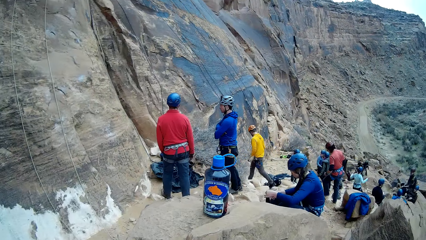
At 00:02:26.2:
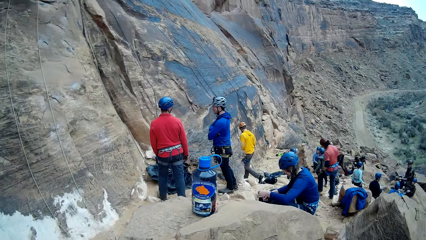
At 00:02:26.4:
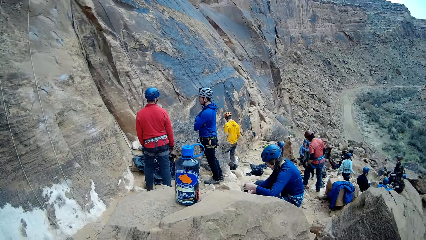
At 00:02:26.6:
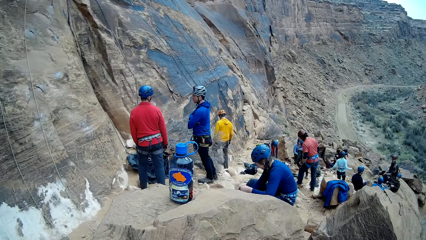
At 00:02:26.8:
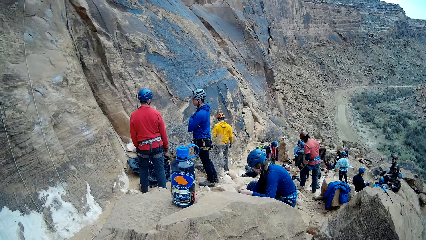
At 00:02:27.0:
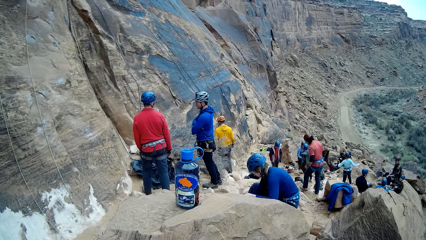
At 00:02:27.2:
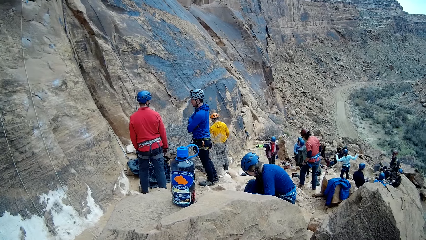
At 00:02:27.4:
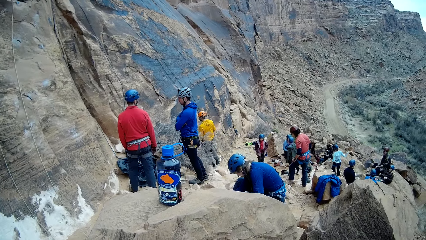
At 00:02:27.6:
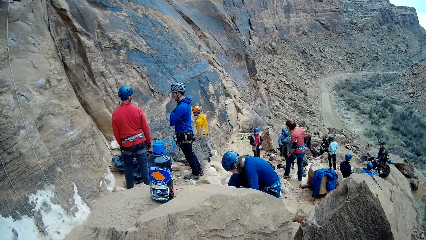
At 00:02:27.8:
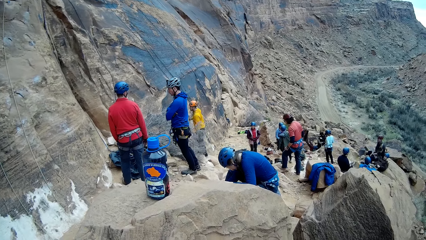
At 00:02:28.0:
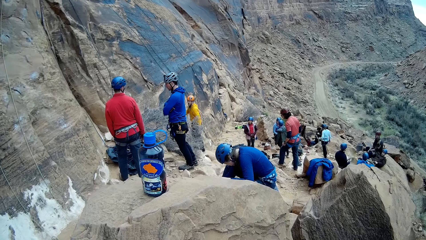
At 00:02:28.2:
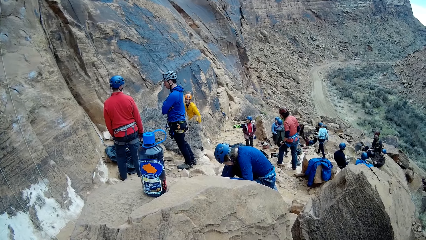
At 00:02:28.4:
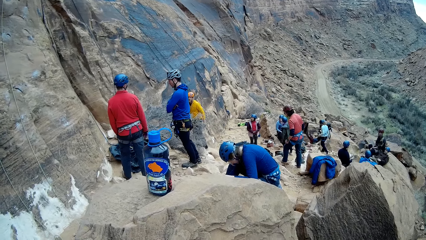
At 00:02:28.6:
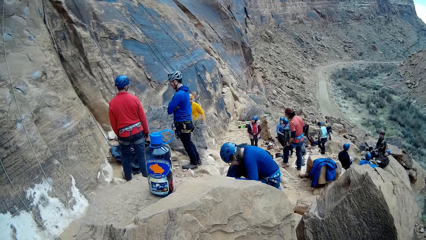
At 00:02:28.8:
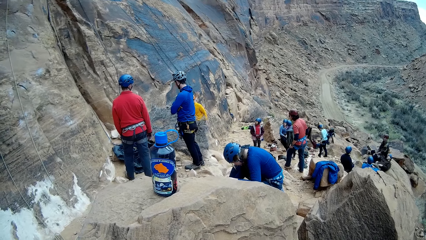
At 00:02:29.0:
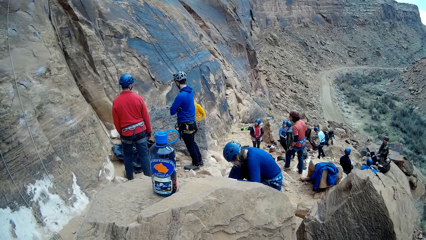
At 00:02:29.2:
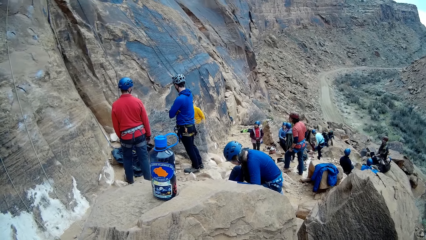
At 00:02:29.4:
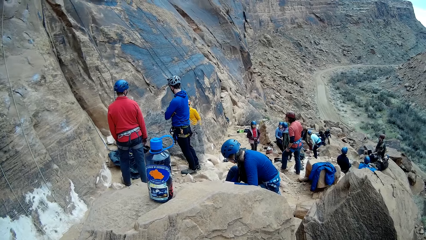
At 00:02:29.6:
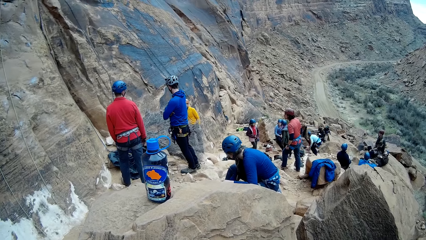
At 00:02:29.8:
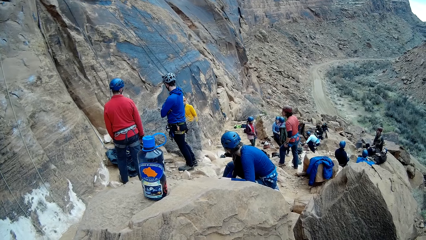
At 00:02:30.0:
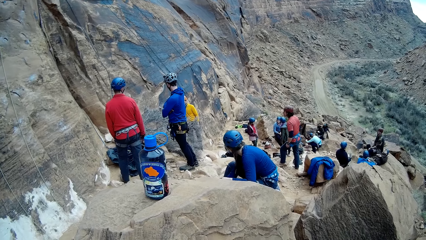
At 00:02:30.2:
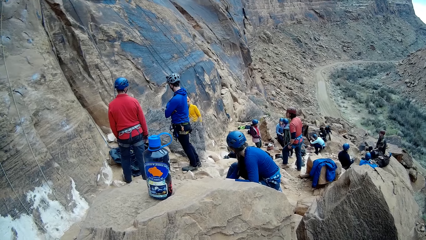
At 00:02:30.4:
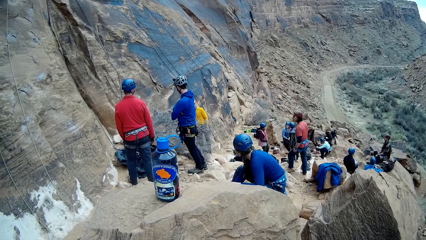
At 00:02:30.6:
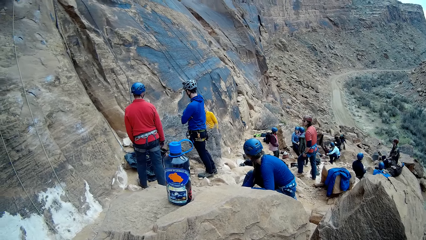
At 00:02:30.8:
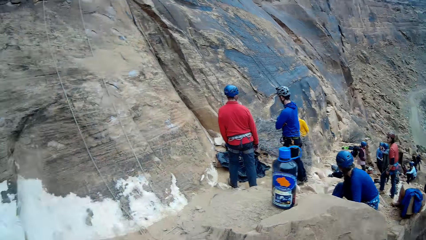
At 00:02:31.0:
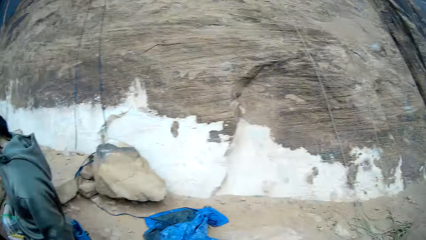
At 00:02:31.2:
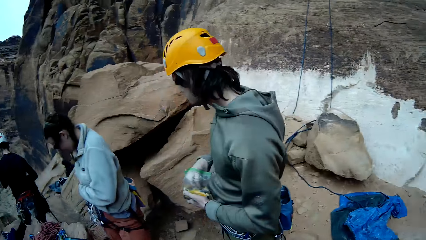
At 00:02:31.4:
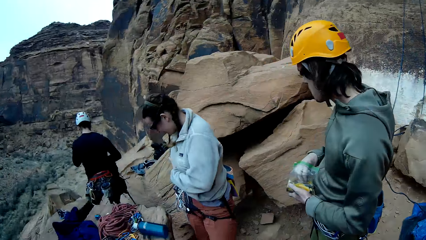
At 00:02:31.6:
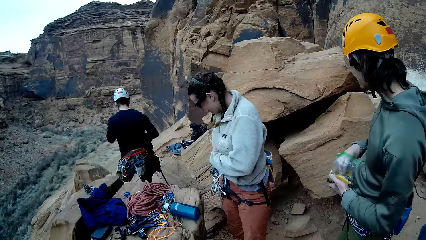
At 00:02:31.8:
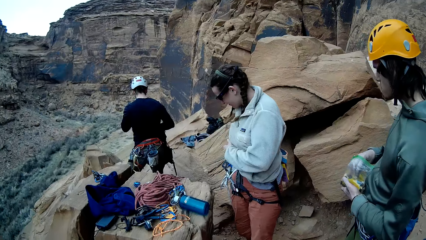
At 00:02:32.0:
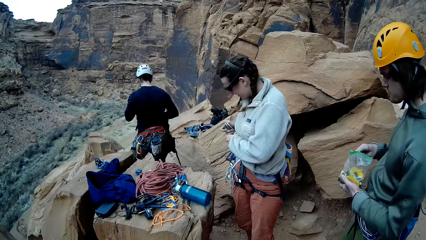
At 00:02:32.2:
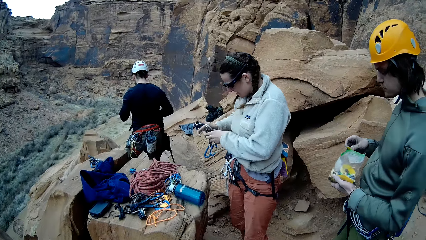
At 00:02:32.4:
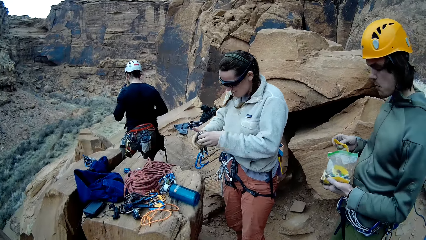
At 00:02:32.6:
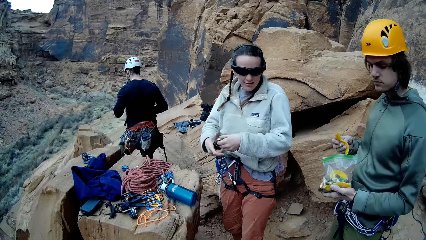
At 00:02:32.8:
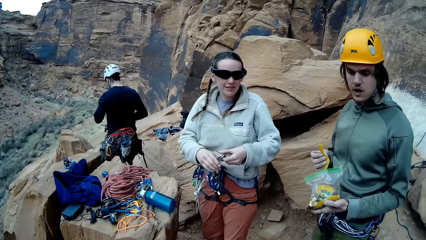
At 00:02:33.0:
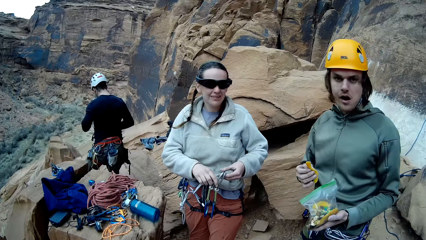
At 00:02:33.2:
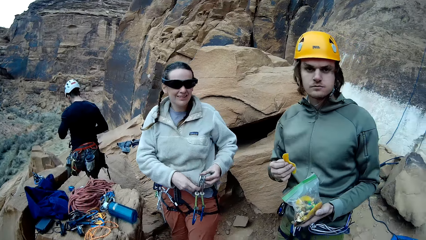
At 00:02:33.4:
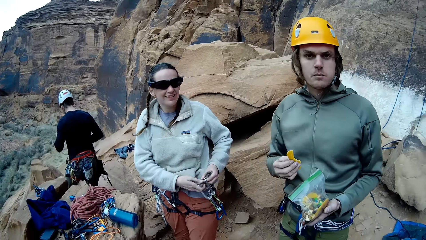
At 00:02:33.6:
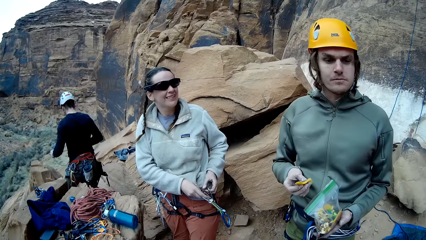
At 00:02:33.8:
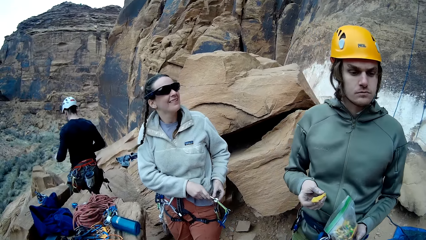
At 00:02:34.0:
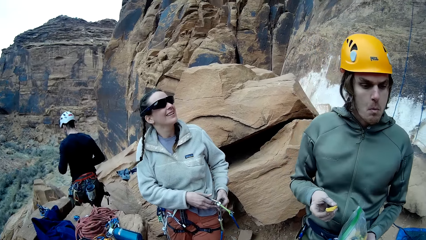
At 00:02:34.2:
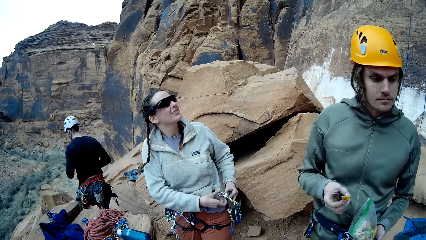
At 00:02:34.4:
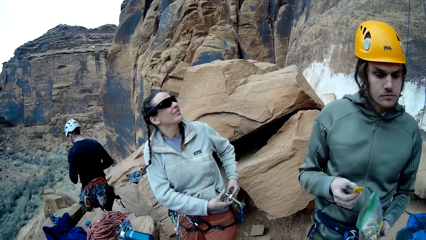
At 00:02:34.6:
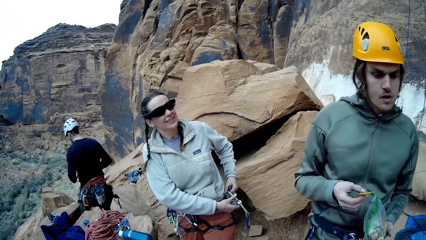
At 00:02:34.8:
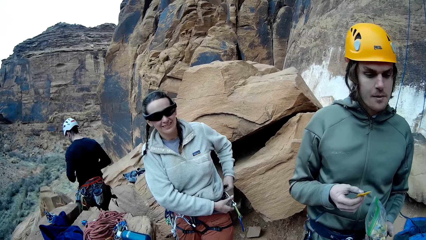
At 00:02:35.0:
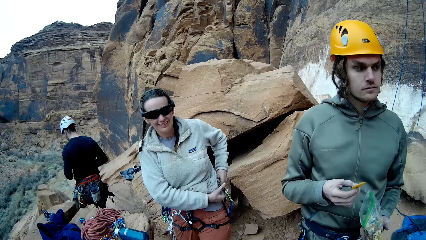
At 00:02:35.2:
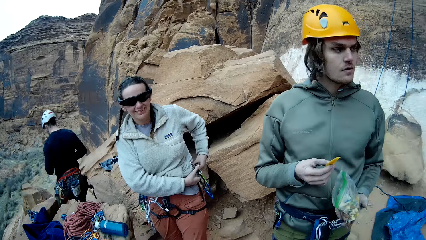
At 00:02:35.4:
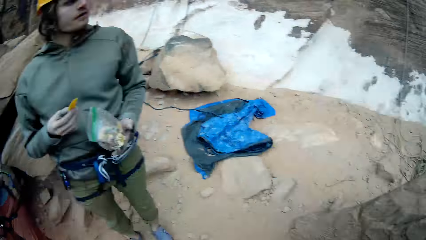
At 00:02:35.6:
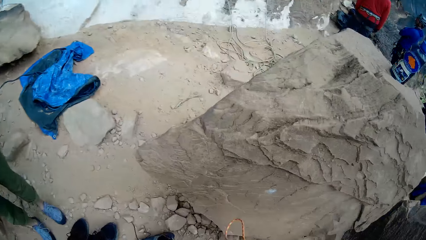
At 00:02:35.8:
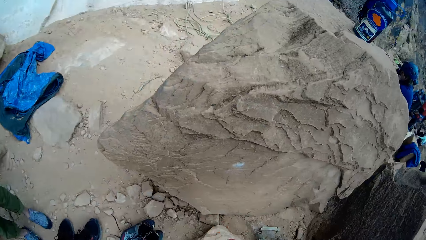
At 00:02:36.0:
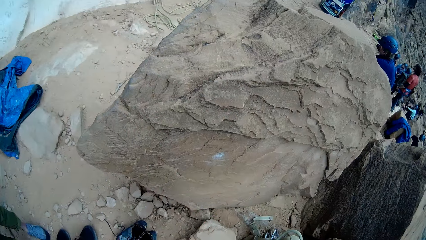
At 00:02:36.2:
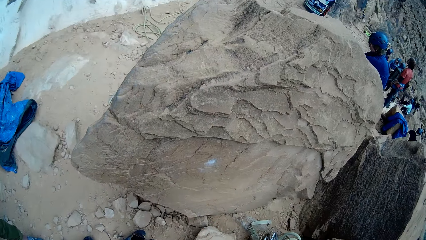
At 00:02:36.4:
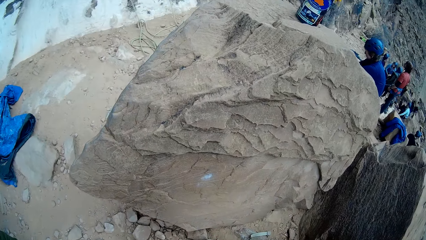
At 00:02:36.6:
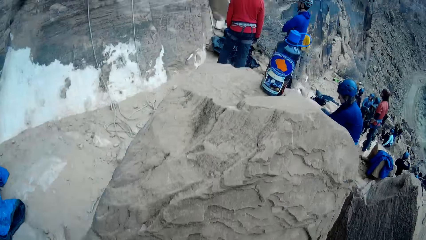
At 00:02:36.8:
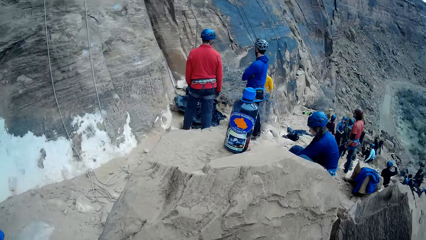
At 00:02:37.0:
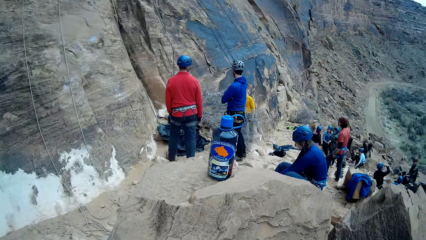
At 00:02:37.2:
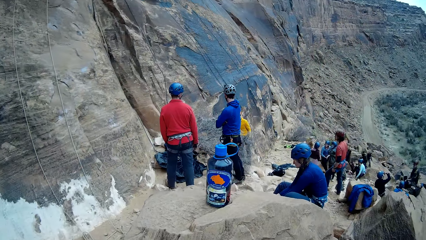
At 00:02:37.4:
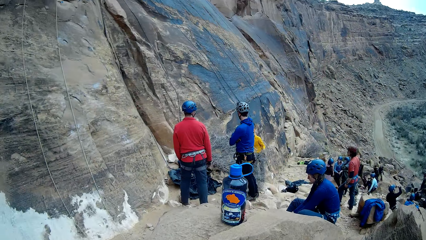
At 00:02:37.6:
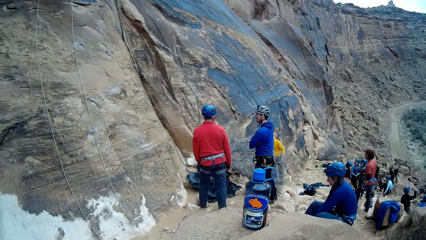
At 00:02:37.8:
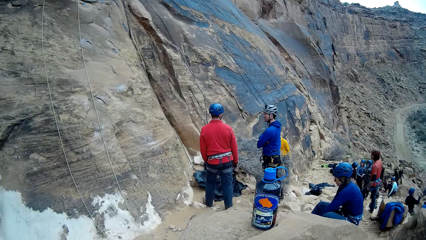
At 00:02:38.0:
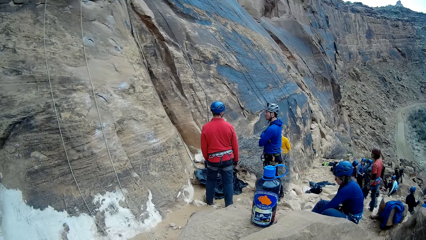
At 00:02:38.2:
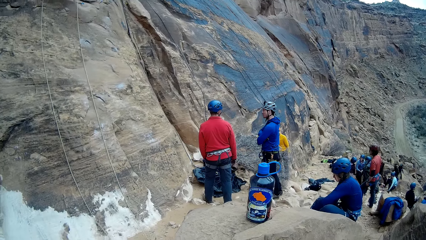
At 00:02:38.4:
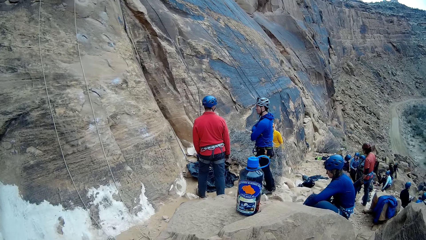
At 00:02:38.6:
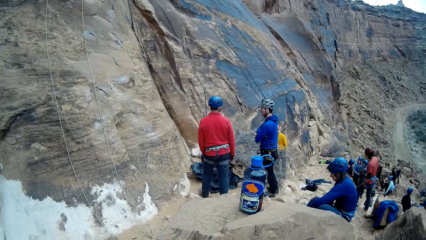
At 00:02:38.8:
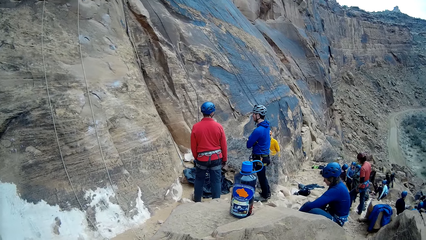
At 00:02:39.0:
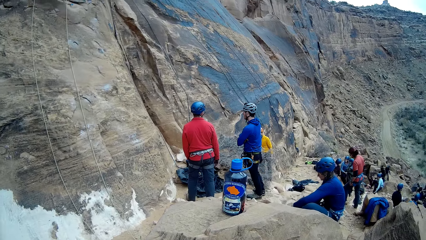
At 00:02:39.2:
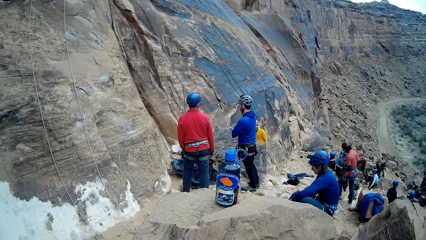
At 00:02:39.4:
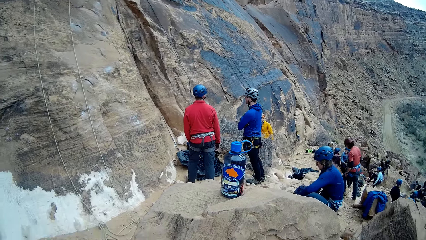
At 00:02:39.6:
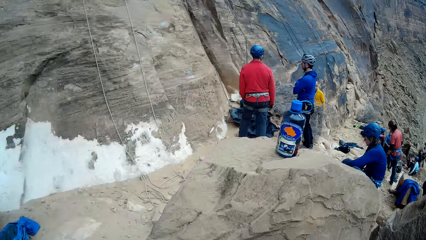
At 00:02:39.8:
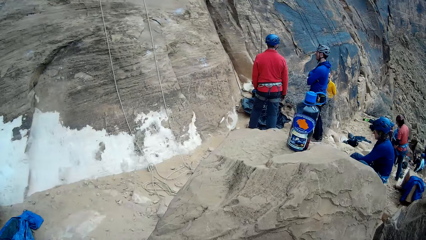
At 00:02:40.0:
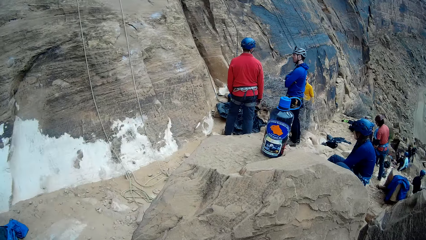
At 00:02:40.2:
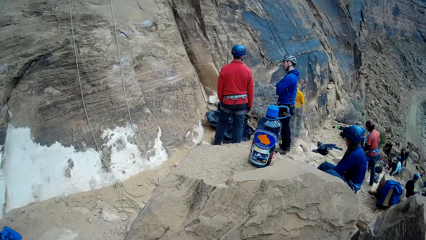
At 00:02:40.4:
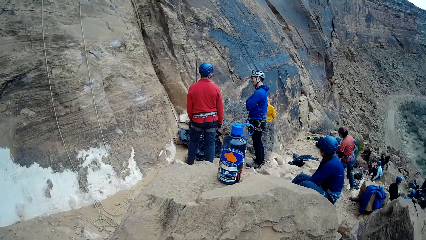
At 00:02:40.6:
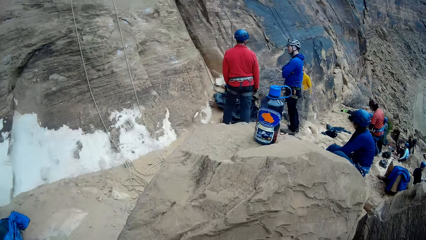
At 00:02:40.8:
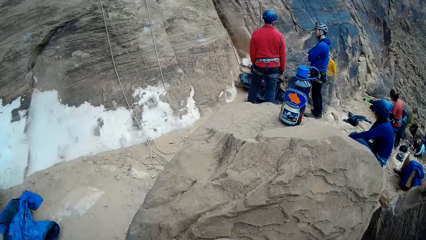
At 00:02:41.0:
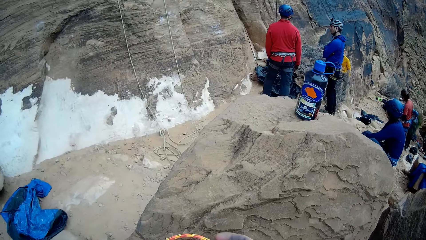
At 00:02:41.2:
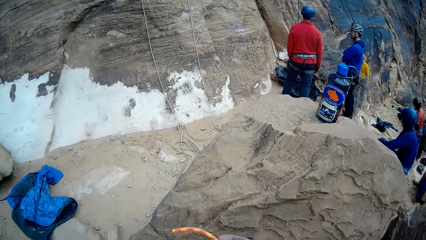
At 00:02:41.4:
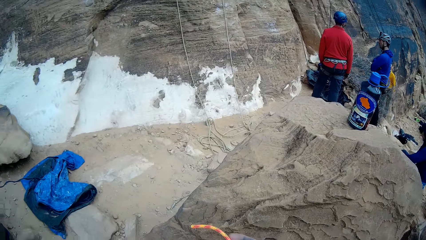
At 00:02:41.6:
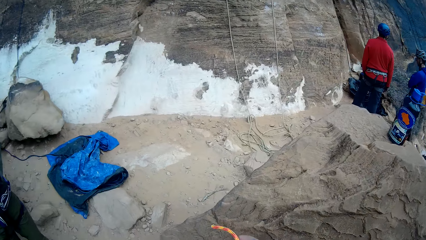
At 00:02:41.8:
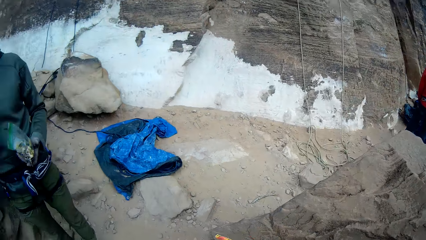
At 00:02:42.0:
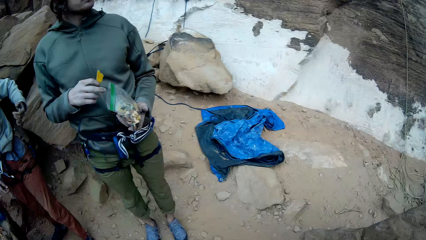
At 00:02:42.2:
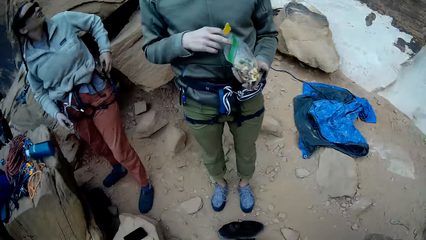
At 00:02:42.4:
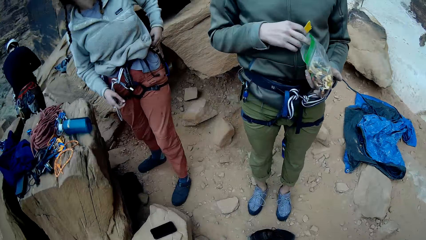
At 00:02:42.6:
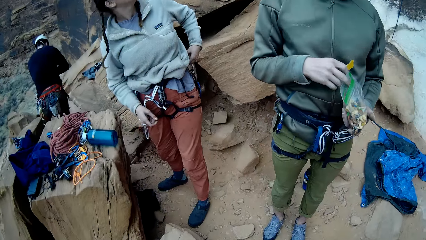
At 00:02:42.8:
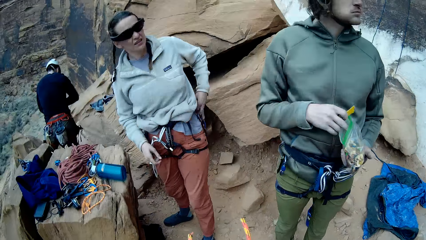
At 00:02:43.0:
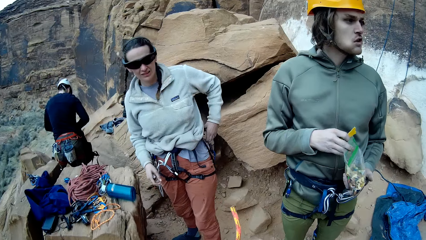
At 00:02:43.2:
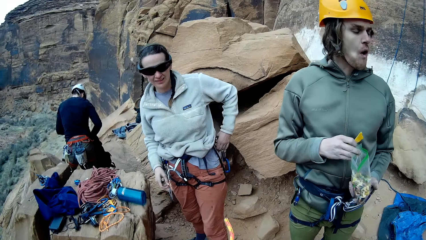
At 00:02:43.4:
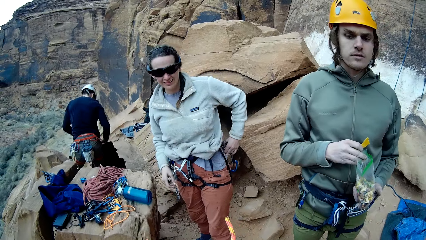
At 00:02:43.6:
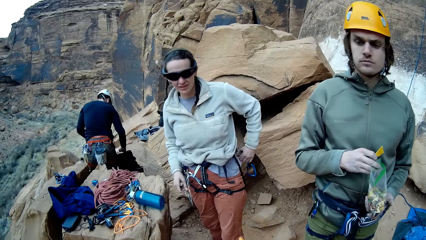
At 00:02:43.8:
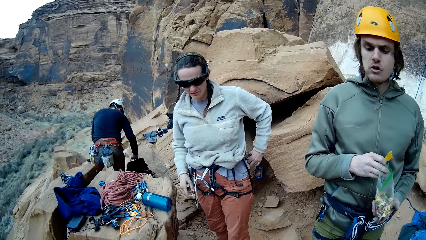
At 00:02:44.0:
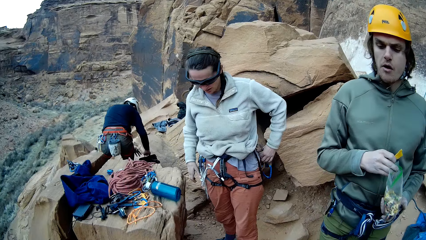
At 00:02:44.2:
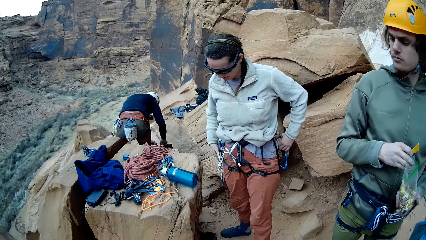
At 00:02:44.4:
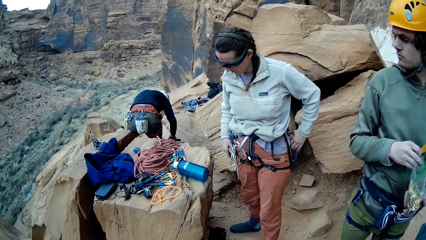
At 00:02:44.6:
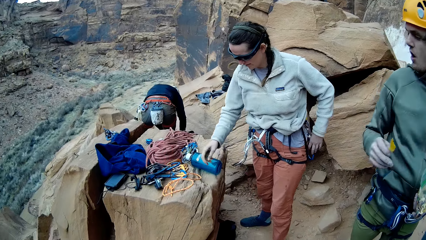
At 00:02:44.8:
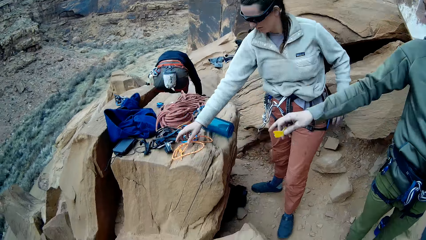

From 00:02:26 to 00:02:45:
A man walks around a mountain. A lady looks around the mountain. Another lady sits on a rock. The camera wearer talks with a woman. Another man adjusts a rope on the rock. A third lady adjusts the rope on a trouser. A third man interacts with someone. The third lady looks around the mountain. The camera wearer holds the rope with a hand. The third lady adjusts the rope on the trouser.
